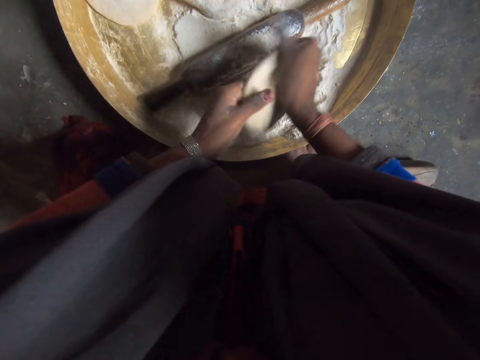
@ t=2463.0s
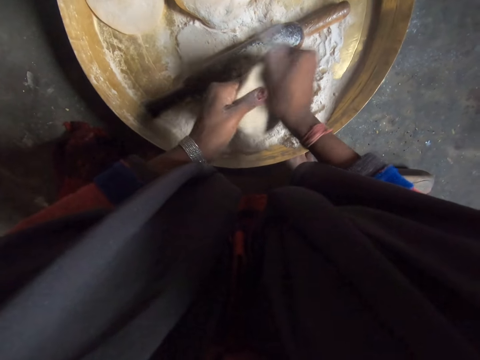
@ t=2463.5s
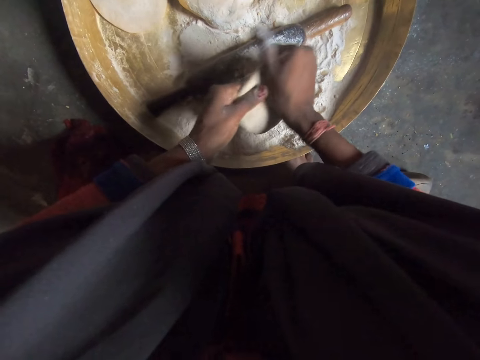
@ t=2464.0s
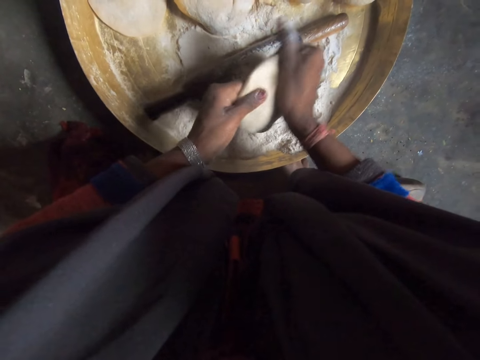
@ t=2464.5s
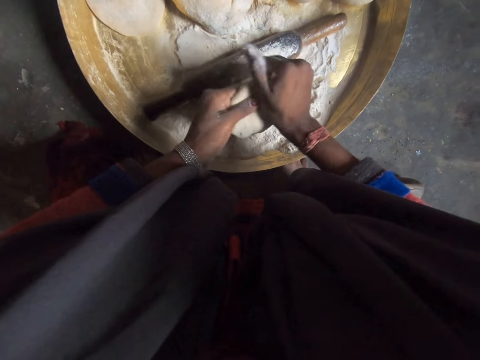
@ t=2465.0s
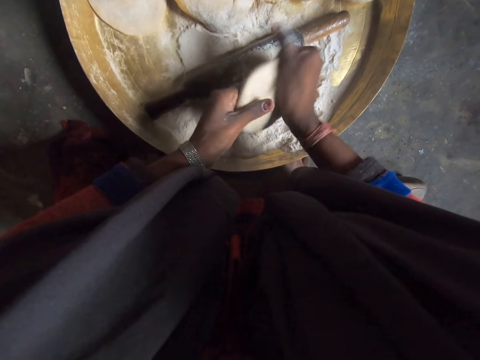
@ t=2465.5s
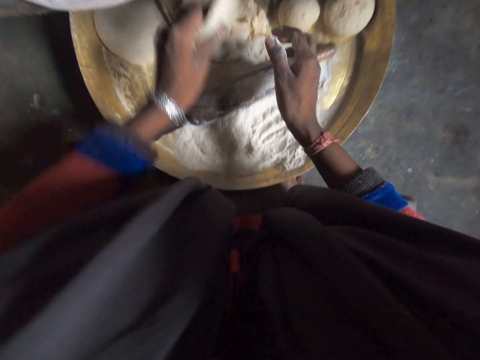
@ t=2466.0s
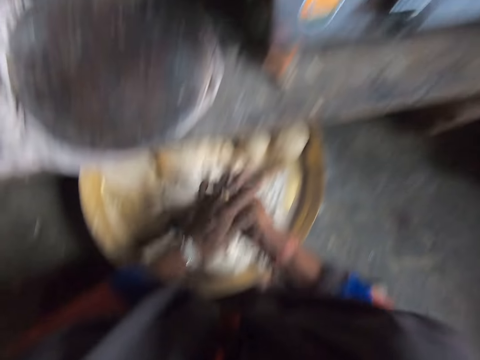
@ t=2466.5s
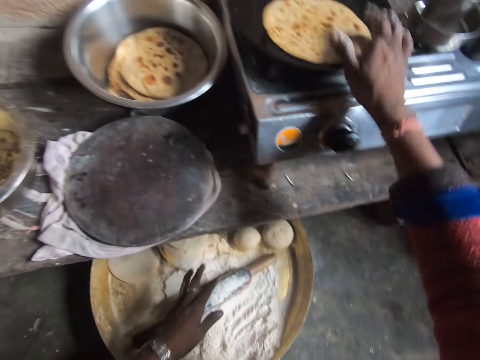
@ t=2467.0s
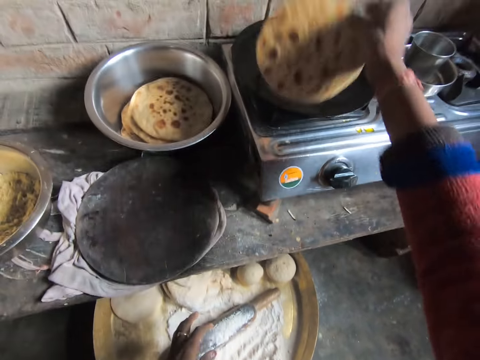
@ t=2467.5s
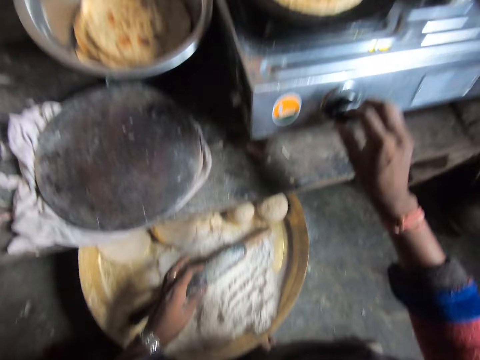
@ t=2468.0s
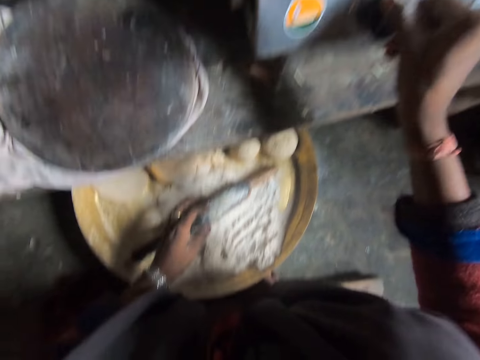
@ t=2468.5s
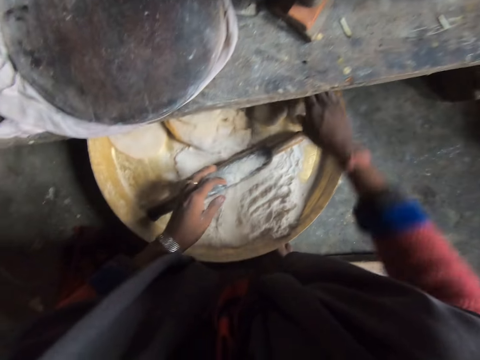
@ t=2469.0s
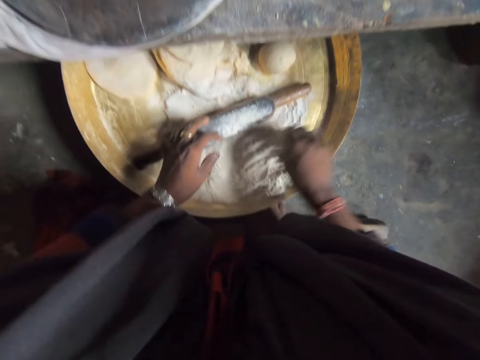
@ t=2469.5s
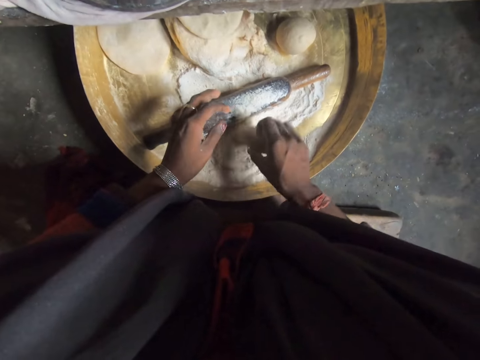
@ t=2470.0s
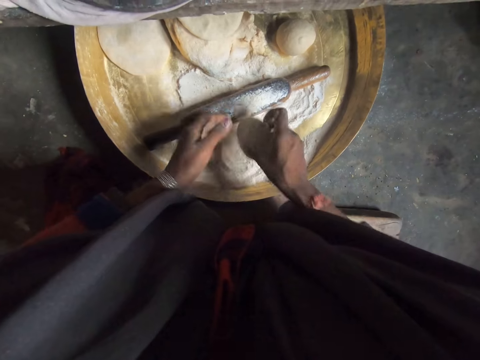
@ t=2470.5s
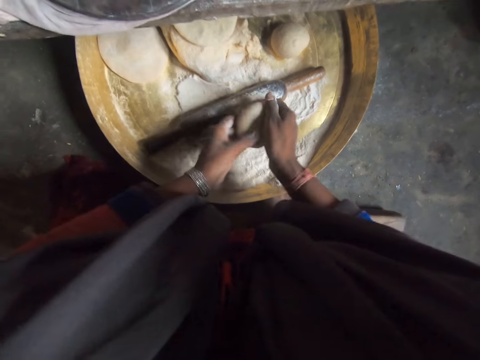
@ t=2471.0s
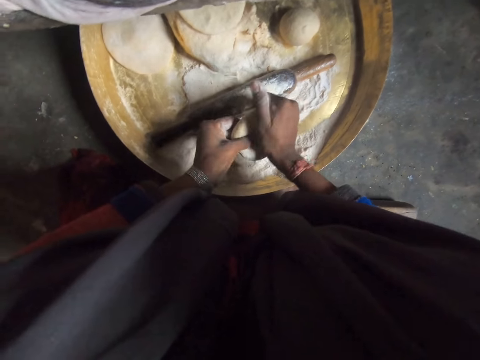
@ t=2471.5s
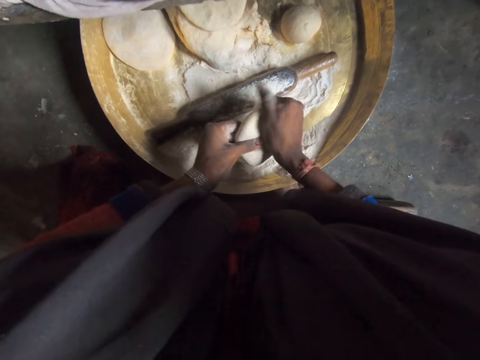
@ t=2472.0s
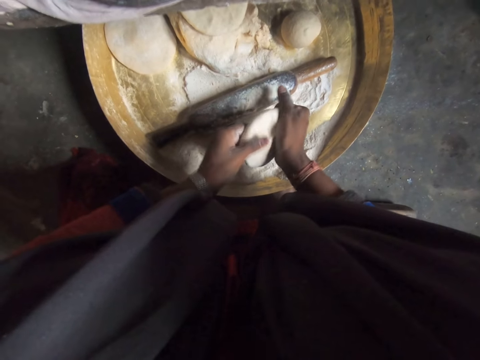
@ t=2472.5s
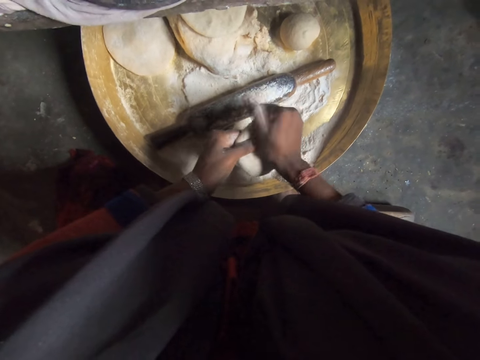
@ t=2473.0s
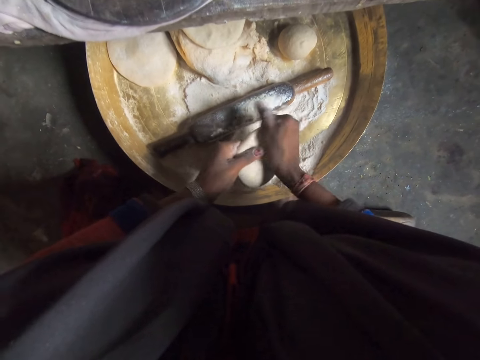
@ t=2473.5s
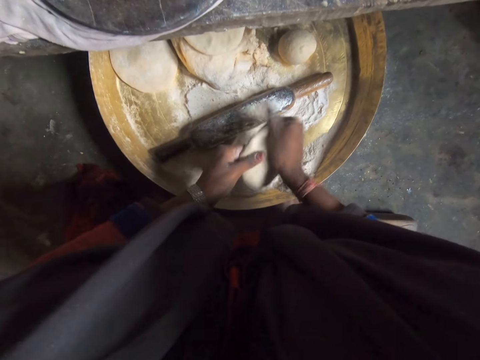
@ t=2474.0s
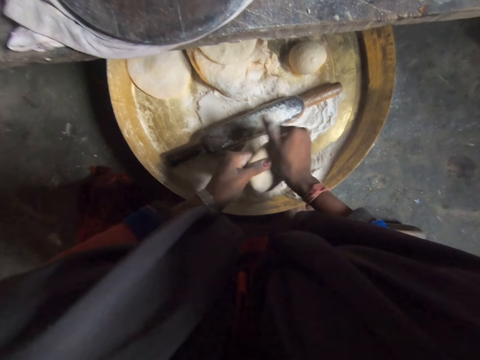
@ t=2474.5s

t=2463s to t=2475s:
The camera wearer puts the dough in the bowl. She wipes her hands. She turns the pancake in the pan with her right hand. She turns the gas cooker knob with her right hand. She picks a dough ball with her right hand. She rolls the dough in the flour in the bowl with her right hand. She takes the dough ball. She flattens the dough with both hands. She stretches the dough ball.

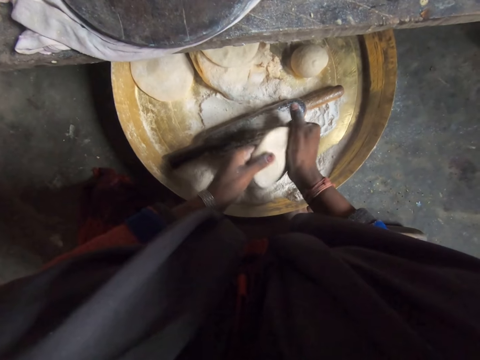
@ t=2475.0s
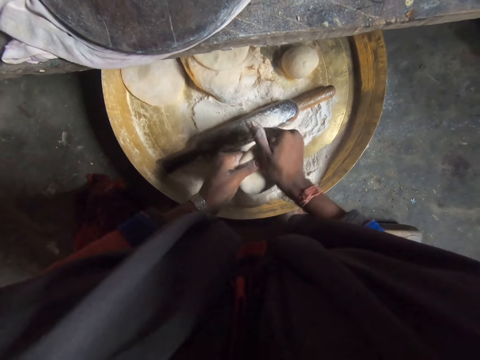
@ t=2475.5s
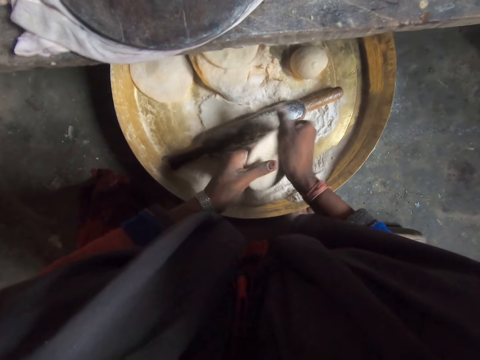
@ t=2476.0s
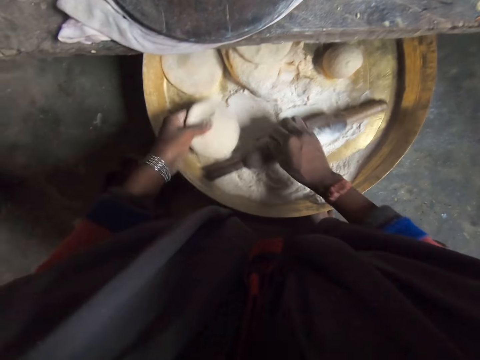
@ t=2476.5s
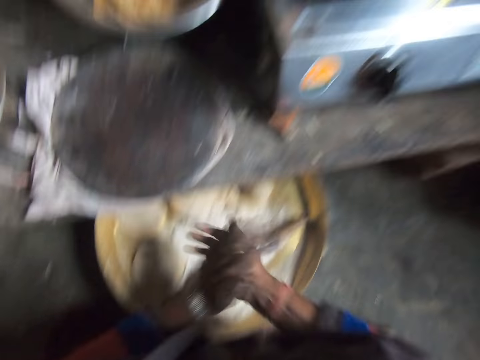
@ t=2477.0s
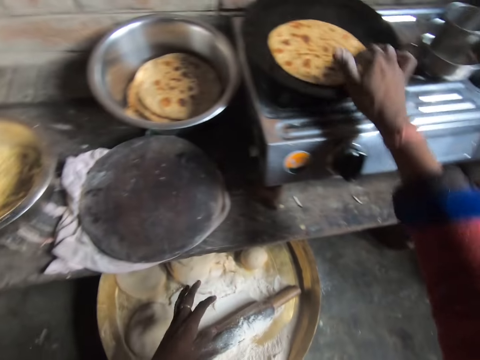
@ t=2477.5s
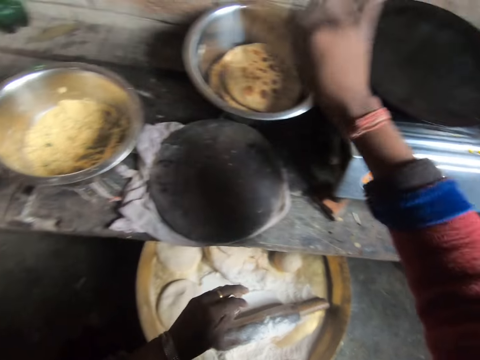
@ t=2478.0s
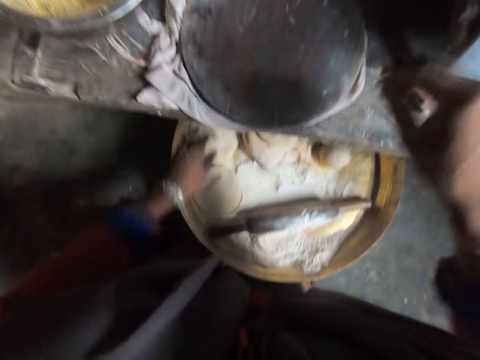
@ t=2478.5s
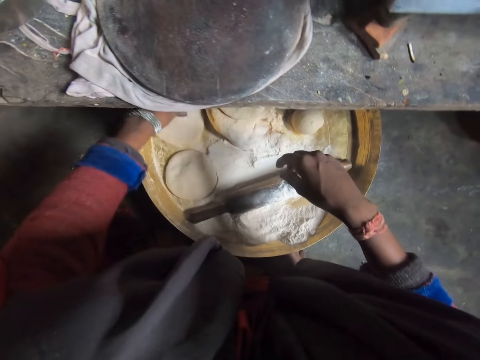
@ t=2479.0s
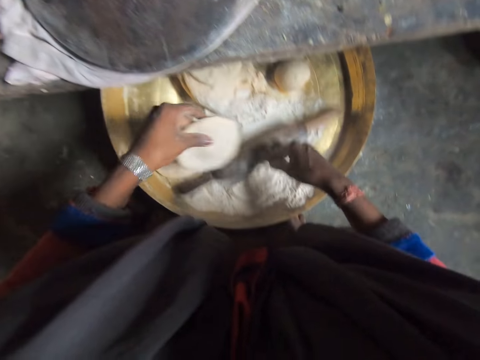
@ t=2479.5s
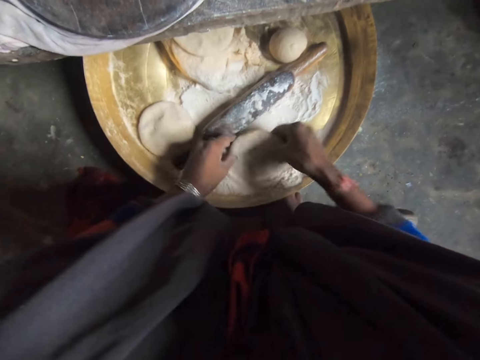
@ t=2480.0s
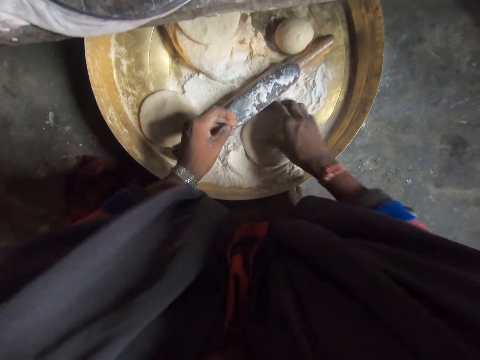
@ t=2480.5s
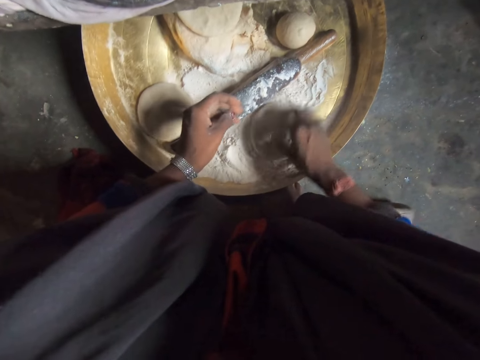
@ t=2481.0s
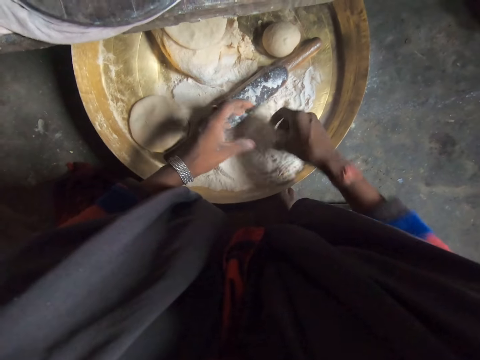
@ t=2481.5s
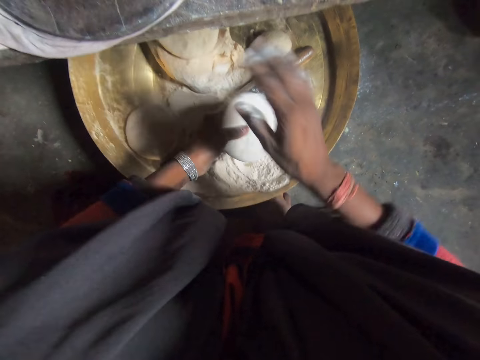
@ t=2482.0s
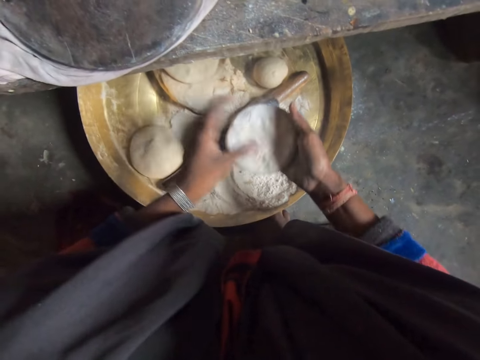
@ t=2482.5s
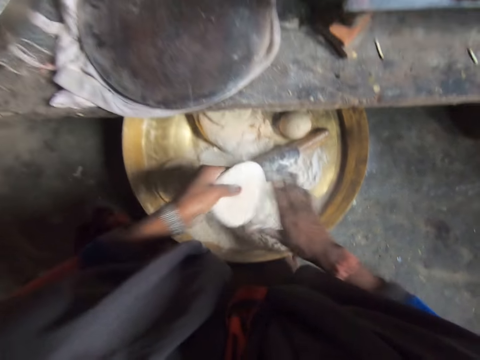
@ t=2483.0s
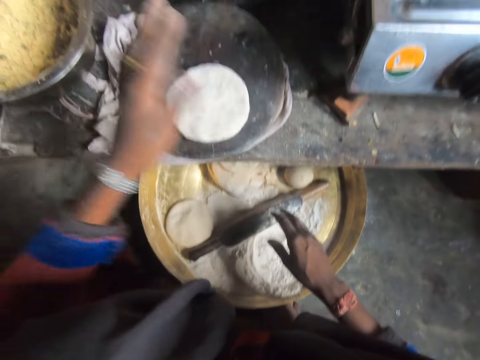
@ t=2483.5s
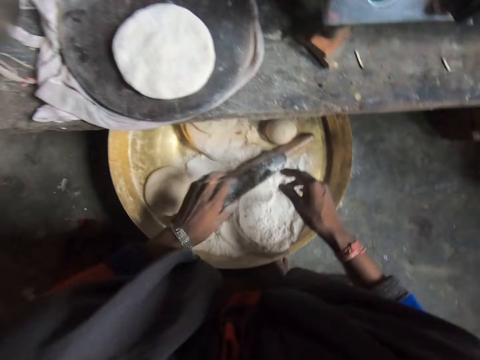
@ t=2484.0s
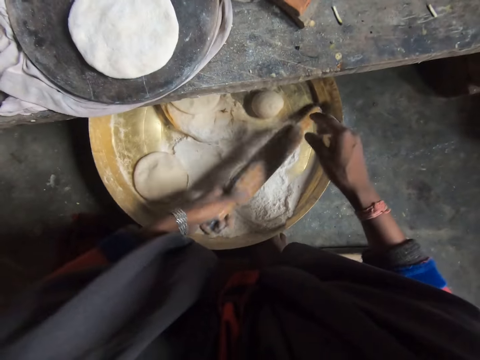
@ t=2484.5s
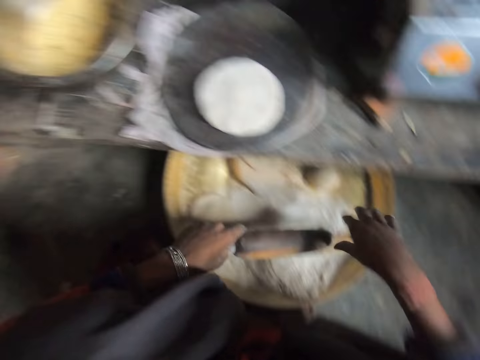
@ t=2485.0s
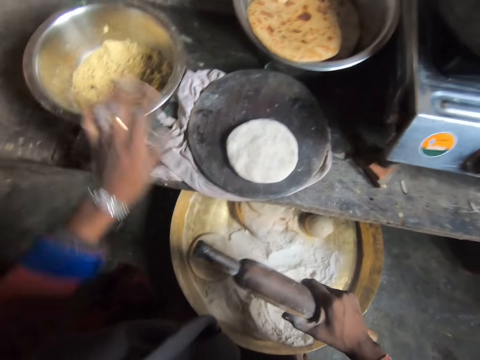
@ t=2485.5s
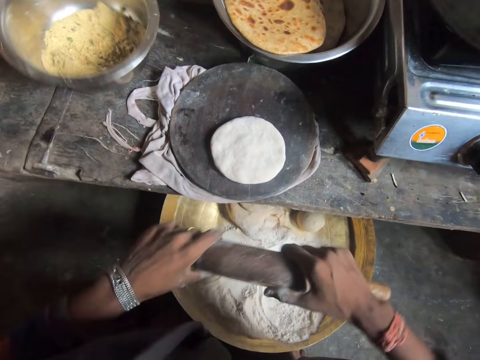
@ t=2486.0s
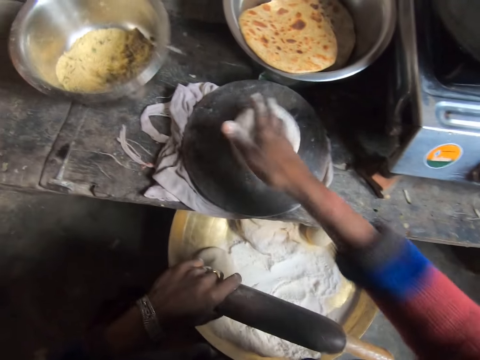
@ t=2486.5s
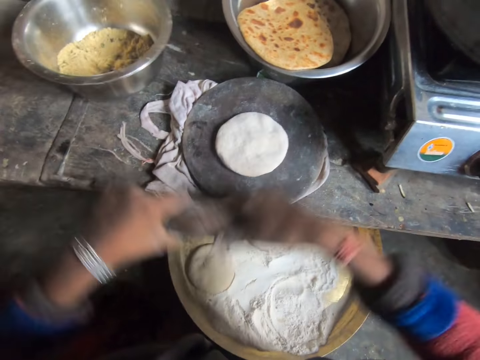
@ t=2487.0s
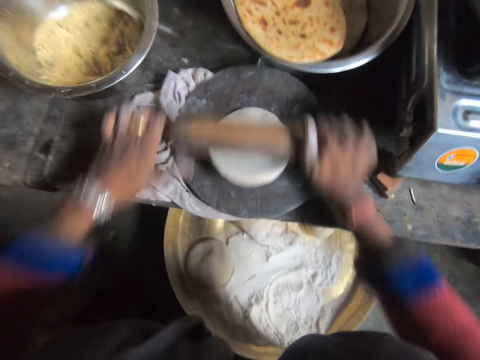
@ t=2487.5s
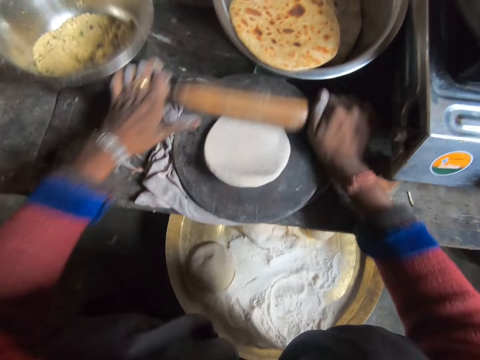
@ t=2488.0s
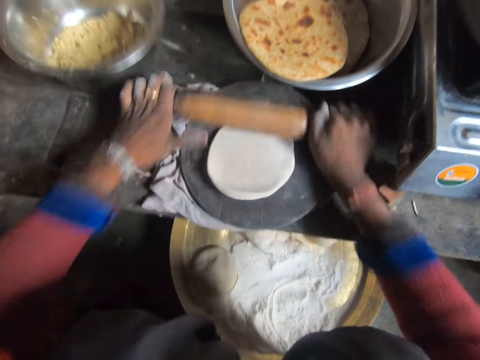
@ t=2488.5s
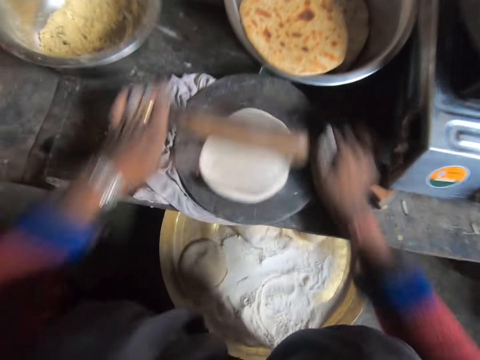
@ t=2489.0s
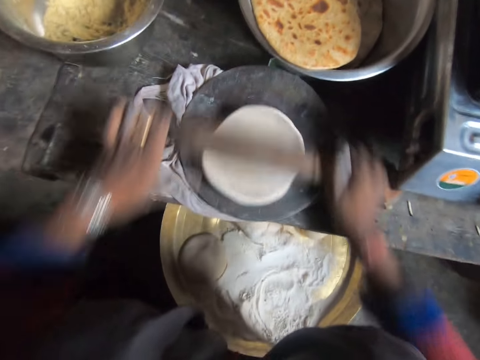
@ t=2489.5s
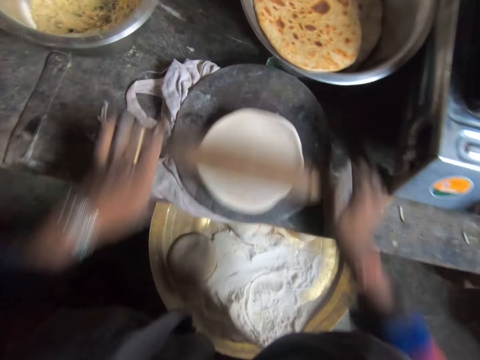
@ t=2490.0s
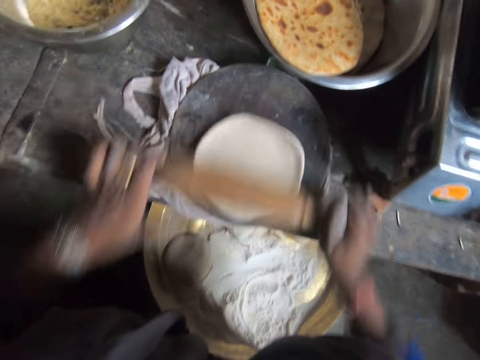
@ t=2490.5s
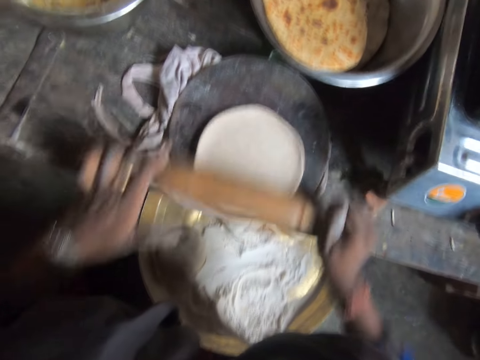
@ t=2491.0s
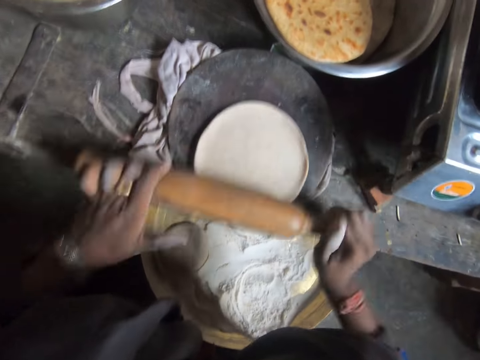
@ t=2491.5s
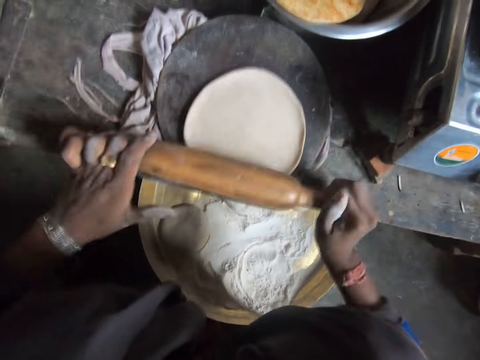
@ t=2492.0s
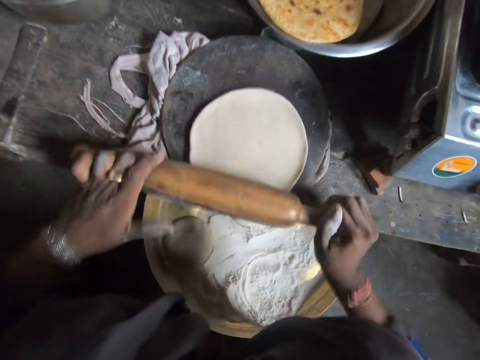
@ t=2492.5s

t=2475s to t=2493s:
The camera wearer puts the dough in the bowl with her left hand. She moves the rolling pin. She wipes her hands. She removes the pancake from the pan with her right hand. She places it in a steel bowl with her right hand. She picks a dough with her left hand. She moves the rolling pin. She turns the dough in flour. She mixes the dough slightly with some flour. She wipes flour from the dough. She drops the dough on a rolling board with her left hand. She picks the rolling pin with her left hand. She wipes off flour from the rolling pin with her right hand. She passes the rolling pin to her right hand. She adjusts a bowl with her left hand. She adjusts the dough with her right hand. She rotates the dough. She flattens the dough with the rolling pin.
